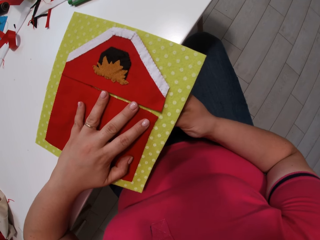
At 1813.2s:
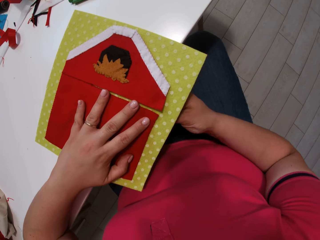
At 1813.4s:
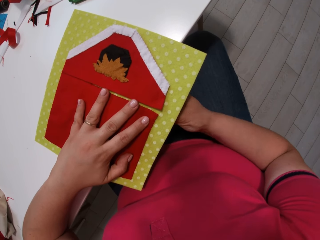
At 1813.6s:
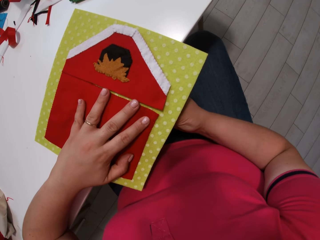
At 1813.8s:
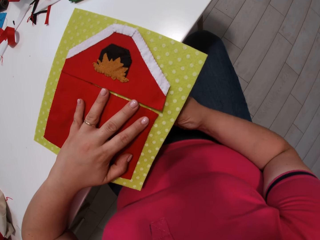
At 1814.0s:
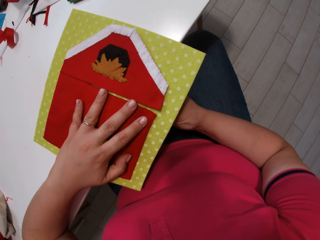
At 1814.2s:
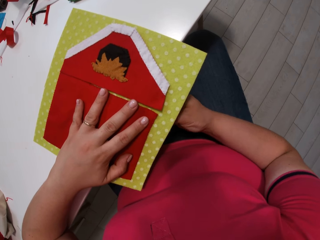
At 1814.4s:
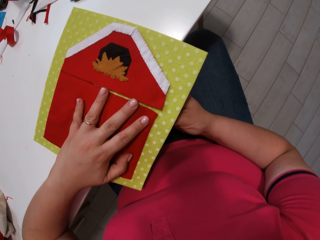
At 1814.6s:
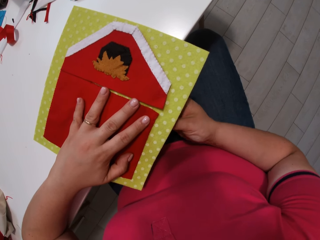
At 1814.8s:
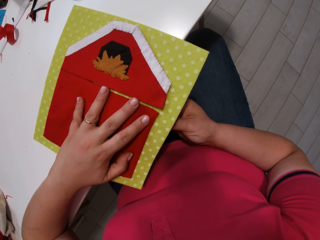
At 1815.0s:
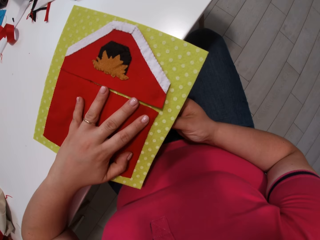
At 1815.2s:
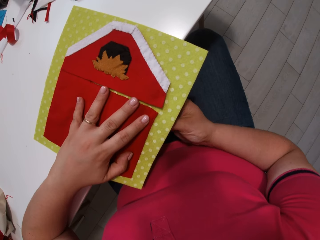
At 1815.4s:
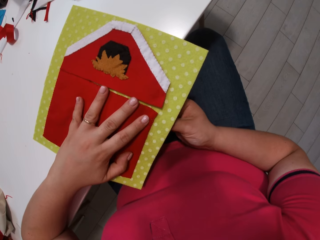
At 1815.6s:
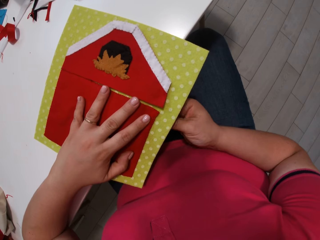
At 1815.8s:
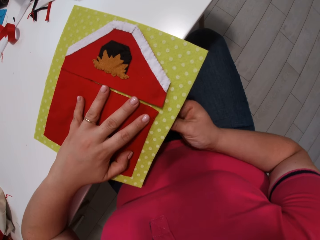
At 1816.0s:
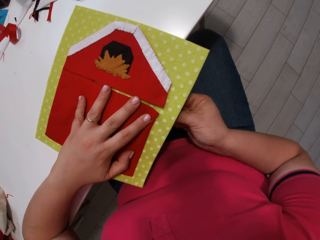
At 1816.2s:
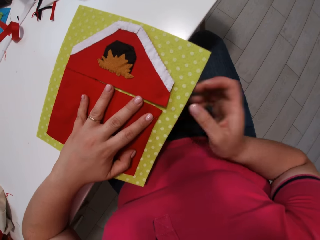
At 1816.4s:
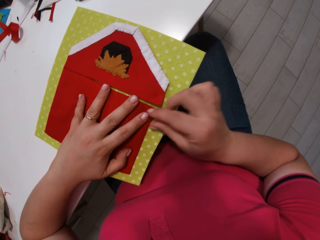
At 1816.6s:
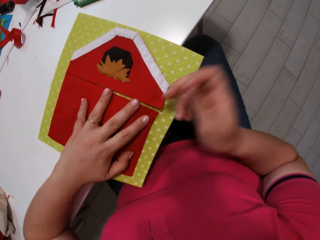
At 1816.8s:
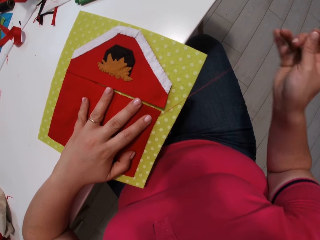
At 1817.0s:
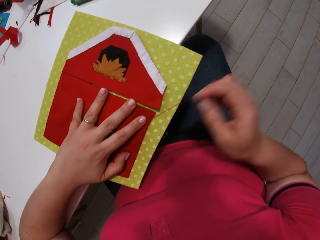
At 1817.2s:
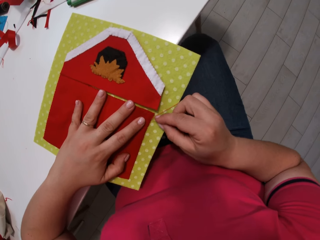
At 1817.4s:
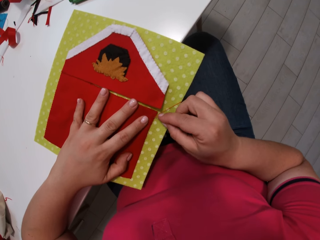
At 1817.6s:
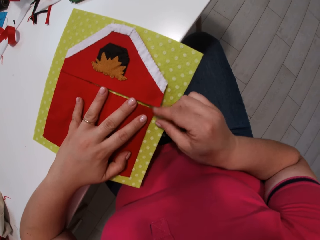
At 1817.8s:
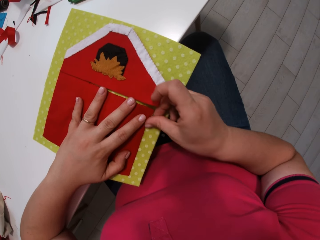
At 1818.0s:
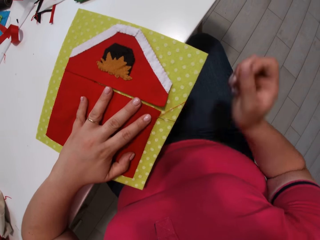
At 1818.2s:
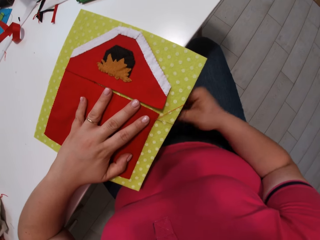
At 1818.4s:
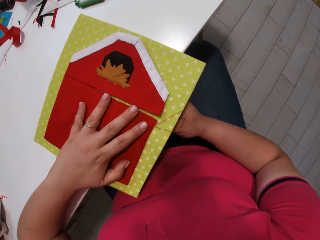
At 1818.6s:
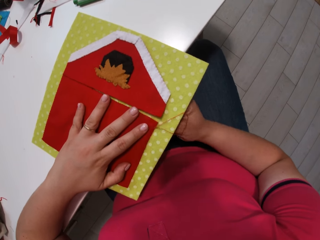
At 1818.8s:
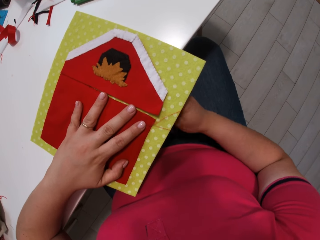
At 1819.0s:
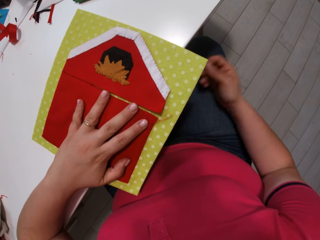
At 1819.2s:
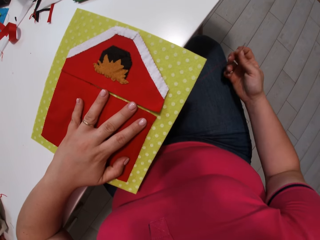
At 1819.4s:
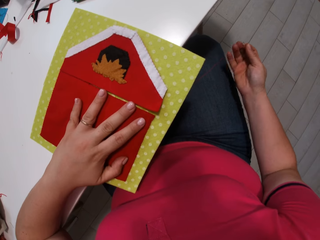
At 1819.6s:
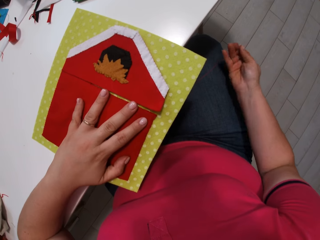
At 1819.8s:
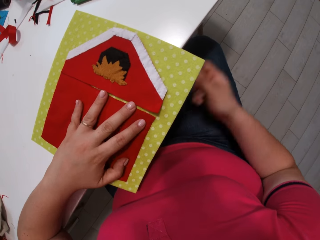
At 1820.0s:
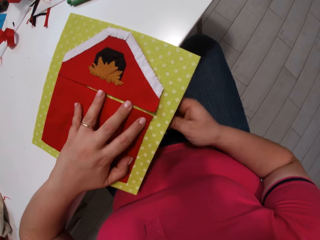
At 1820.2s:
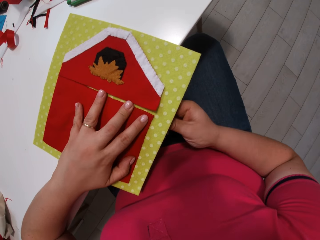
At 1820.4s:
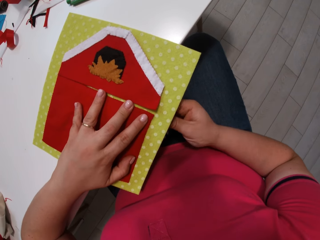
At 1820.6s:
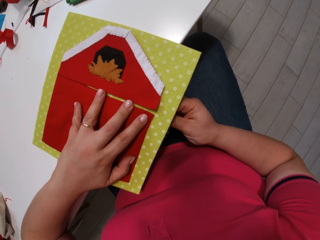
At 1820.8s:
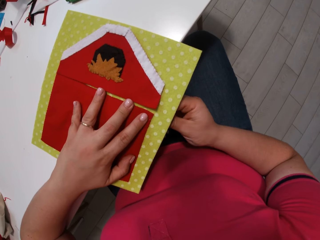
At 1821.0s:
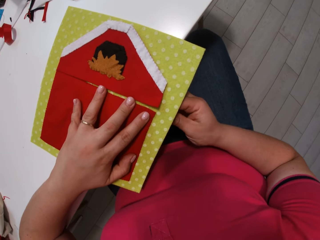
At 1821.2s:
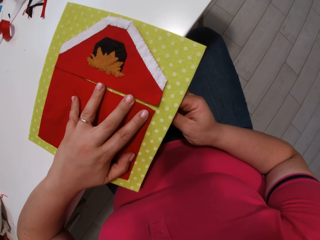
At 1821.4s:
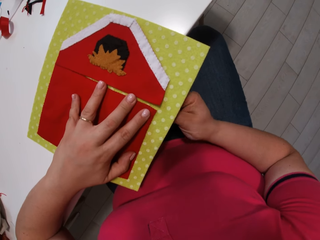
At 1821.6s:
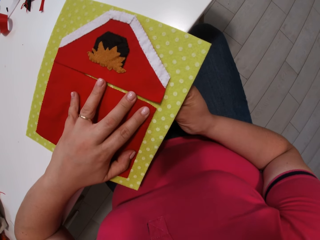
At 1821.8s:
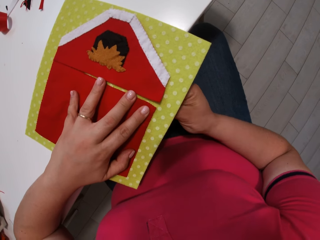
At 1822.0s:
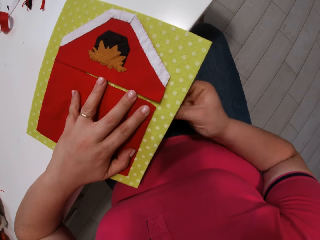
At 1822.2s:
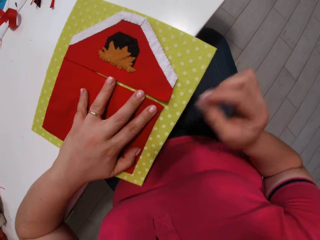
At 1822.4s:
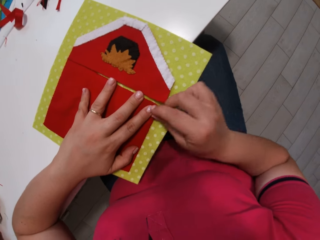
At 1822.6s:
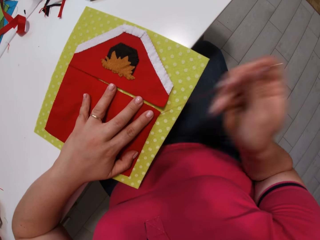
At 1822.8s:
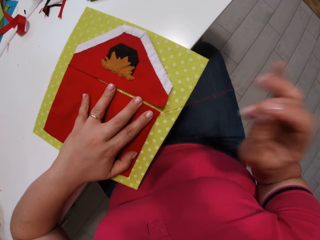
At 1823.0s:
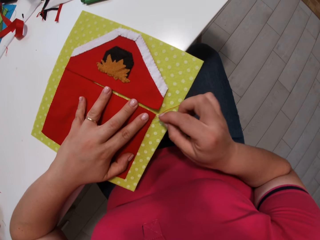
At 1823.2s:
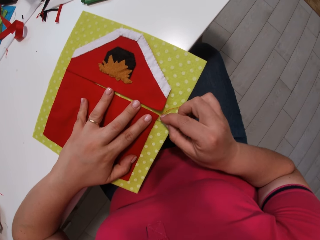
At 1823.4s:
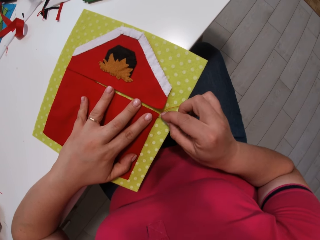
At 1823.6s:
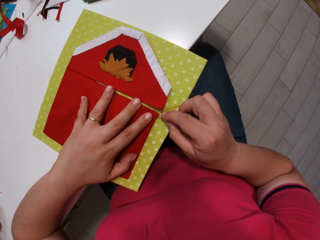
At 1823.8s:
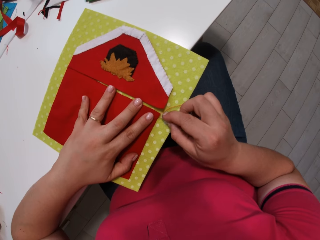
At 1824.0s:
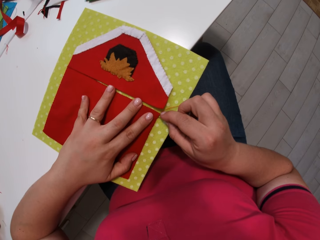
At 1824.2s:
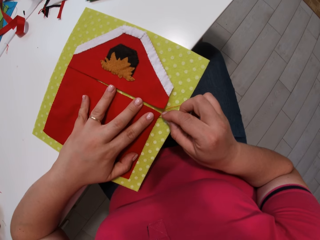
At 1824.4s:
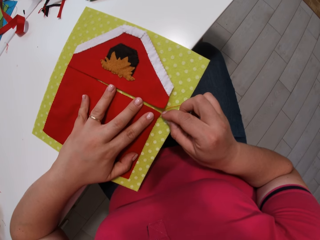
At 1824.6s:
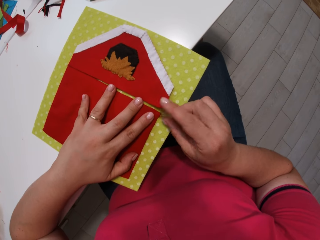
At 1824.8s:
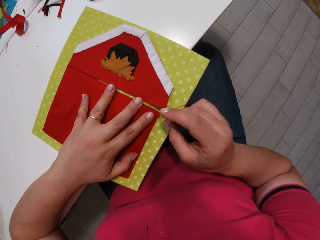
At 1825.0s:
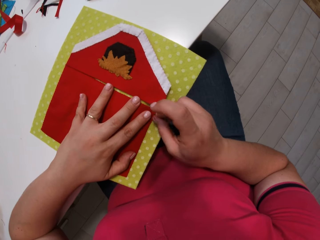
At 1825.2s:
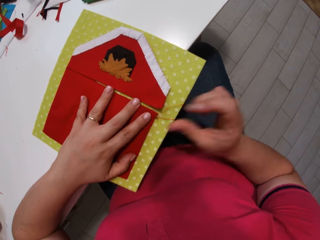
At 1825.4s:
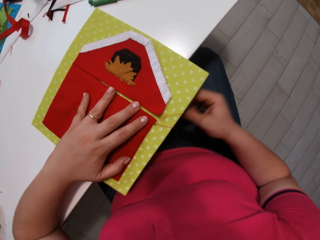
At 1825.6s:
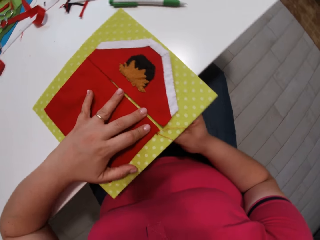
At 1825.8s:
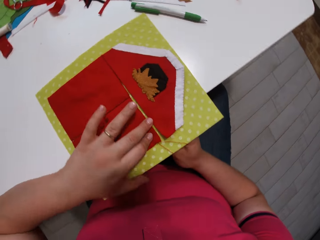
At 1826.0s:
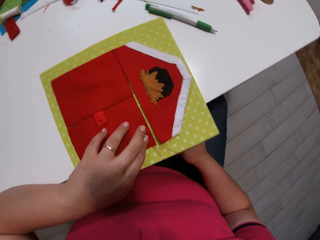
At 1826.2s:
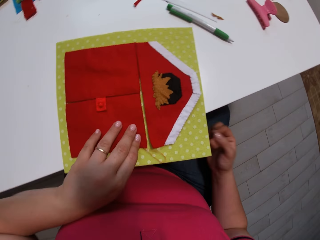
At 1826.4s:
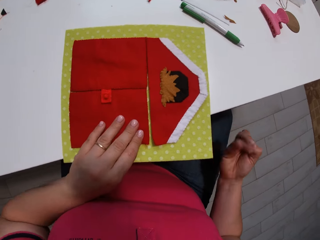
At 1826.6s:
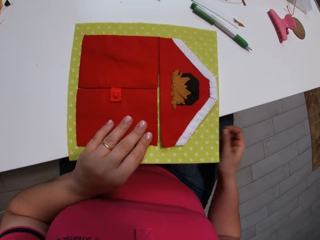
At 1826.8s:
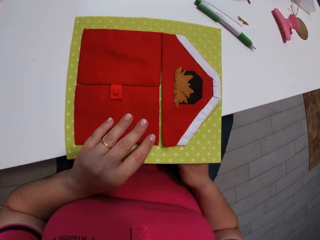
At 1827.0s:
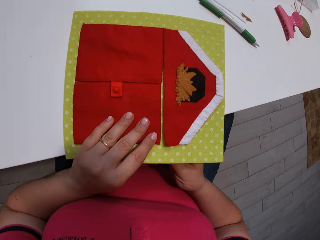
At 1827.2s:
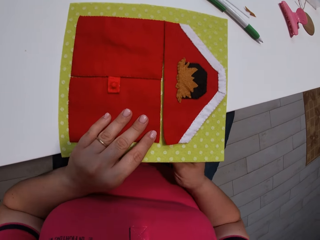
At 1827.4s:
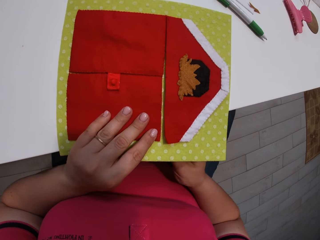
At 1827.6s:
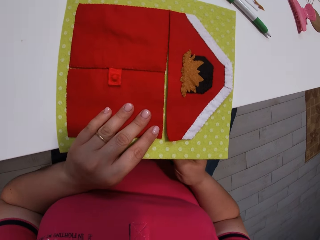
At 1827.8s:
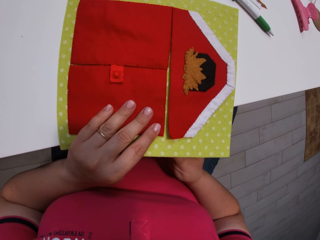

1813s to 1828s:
The camera wearer inserts a needle with thread into the cloth. They pull the needle with thread from the cloth. They insert the needle with thread into the cloth. They pull the needle with thread from the cloth. They insert the needle with thread into the cloth. They pull the needle with thread from the cloth. They insert the needle with thread into the cloth. They pull the needle with thread from the cloth.

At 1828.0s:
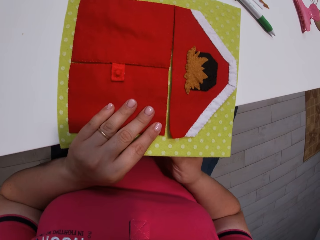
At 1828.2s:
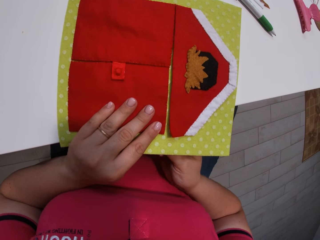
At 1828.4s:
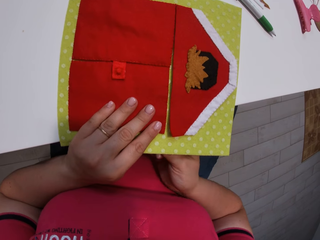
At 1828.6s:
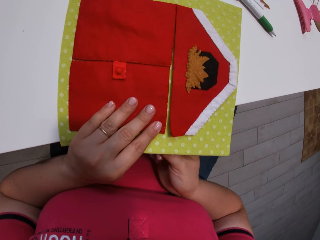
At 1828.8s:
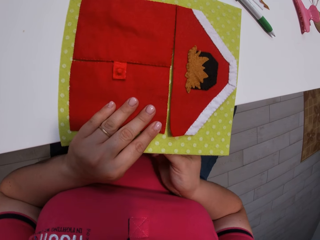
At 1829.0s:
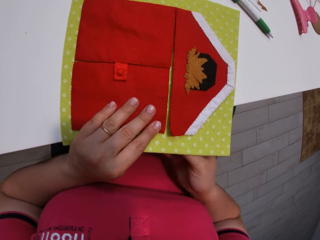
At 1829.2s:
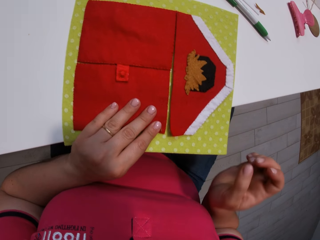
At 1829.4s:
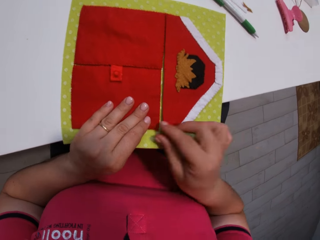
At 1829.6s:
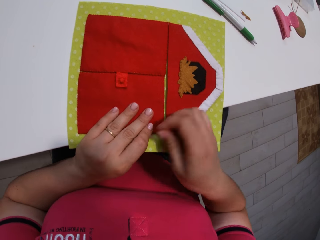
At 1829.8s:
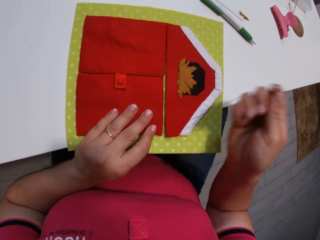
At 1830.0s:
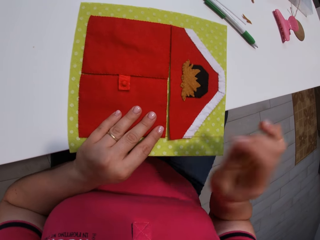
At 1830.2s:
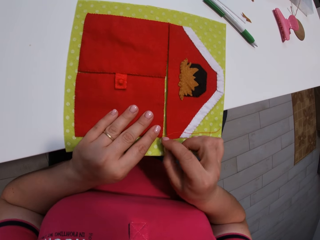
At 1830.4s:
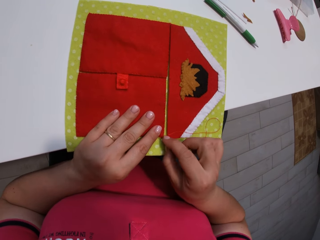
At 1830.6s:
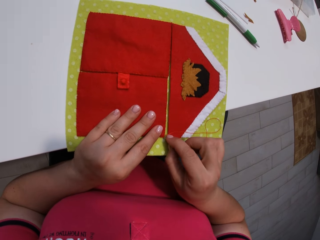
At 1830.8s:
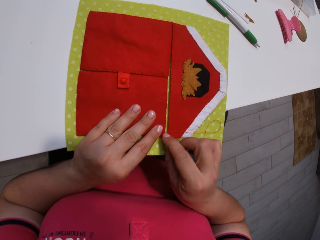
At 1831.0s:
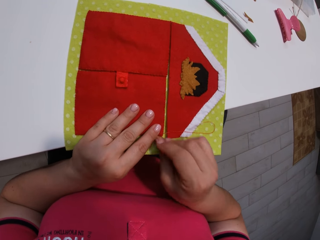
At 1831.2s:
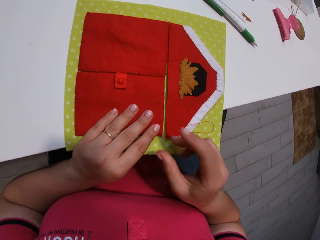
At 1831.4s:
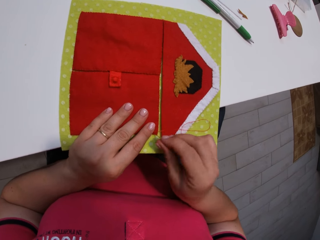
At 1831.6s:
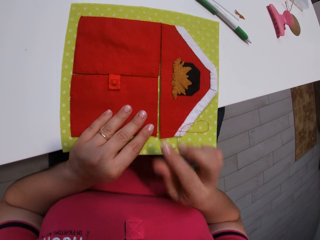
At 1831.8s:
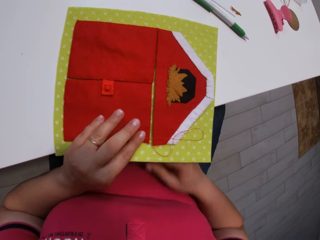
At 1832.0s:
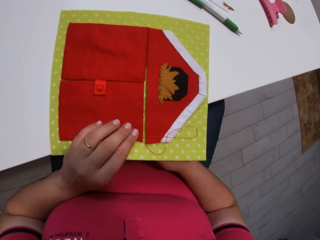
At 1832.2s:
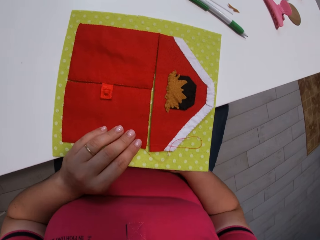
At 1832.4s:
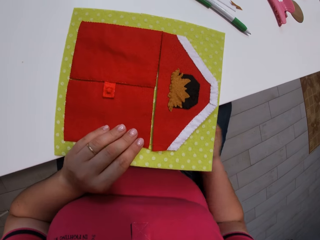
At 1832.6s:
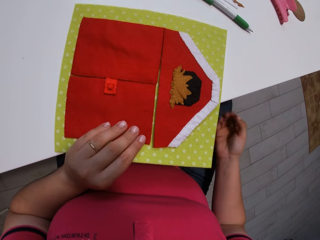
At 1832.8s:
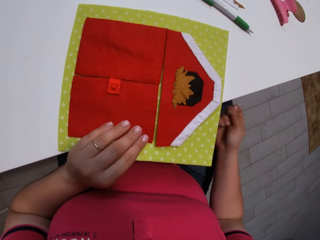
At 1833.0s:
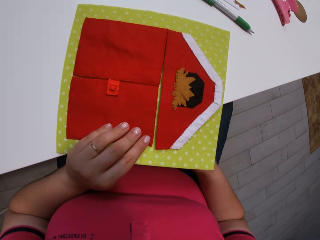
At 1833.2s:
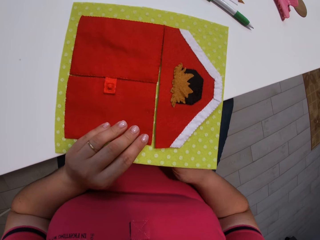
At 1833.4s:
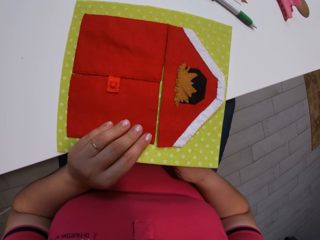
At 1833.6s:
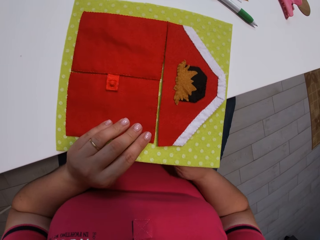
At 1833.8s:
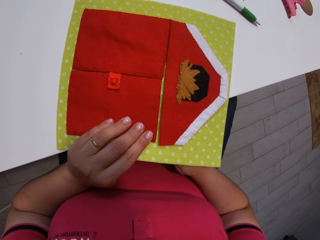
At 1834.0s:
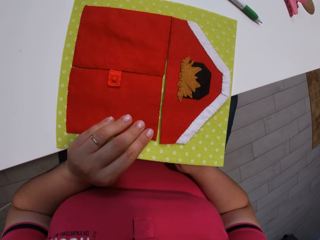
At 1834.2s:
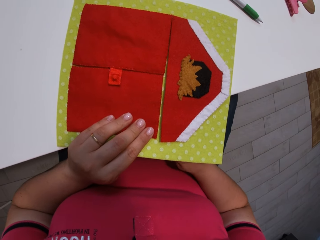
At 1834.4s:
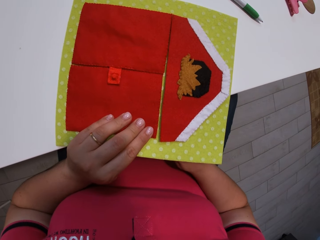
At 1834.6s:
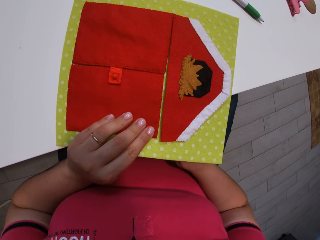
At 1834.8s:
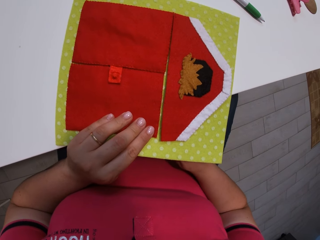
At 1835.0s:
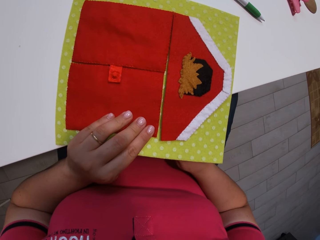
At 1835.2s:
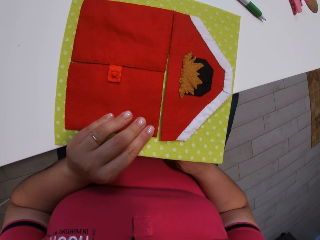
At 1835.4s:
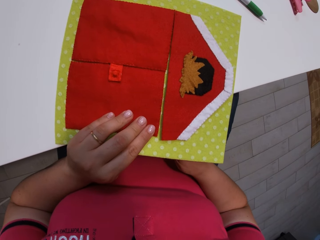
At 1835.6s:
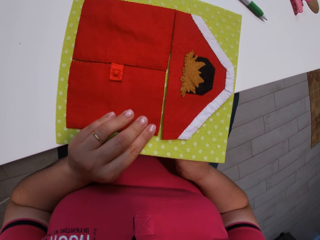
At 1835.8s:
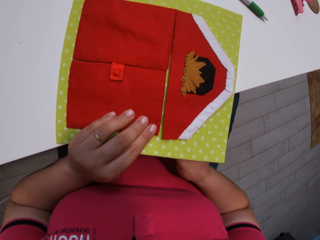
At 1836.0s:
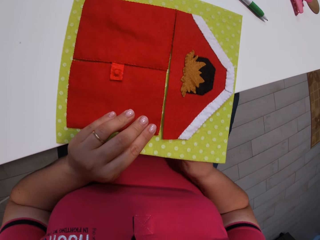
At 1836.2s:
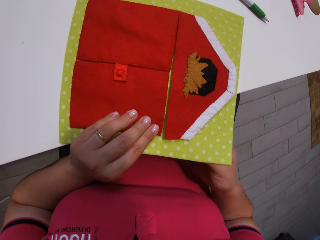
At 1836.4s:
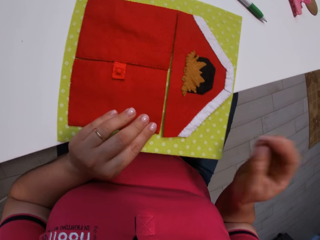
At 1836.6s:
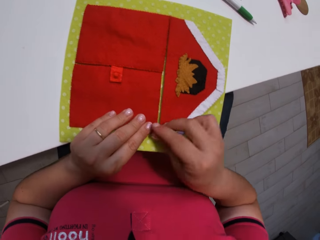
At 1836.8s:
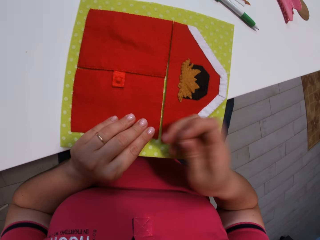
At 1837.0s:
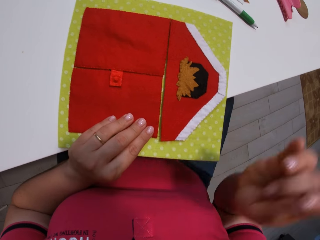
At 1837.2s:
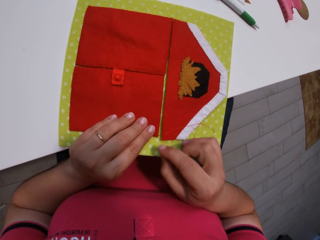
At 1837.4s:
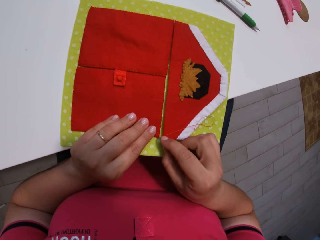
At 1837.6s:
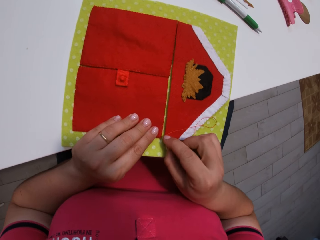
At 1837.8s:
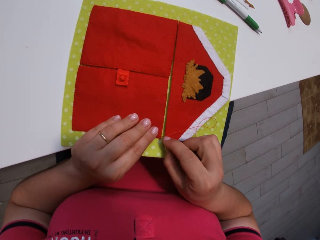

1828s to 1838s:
The camera wearer inserts a needle with thread into the cloth. They pull the needle with thread from the cloth. They insert the needle with thread into the cloth. They pull the needle with thread from the cloth. They insert the needle with thread into the cloth. They pull the needle with thread from the cloth.
